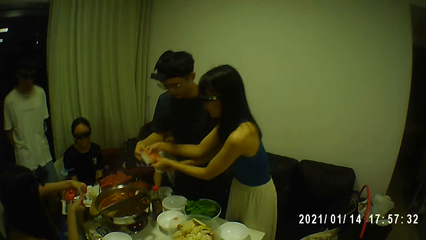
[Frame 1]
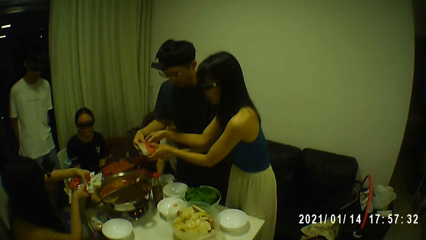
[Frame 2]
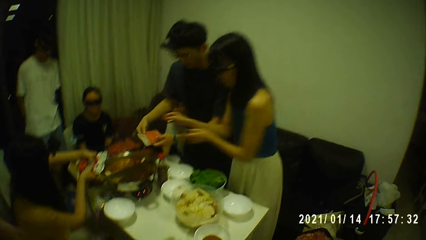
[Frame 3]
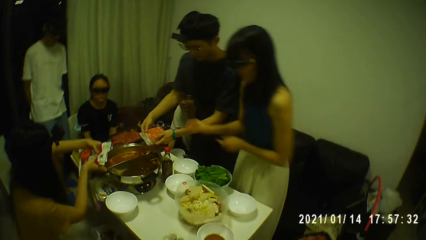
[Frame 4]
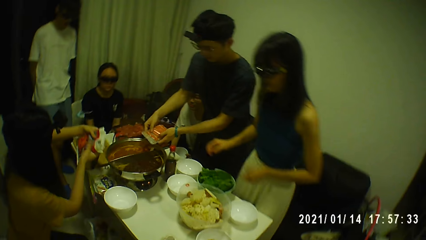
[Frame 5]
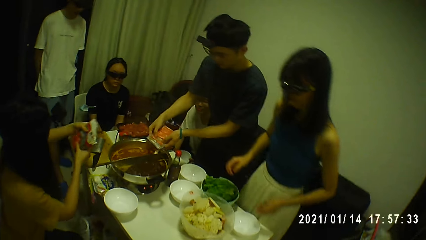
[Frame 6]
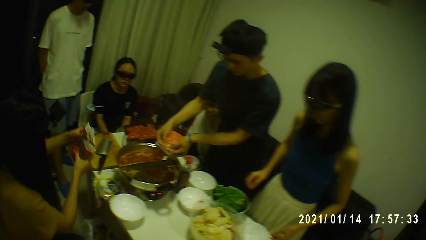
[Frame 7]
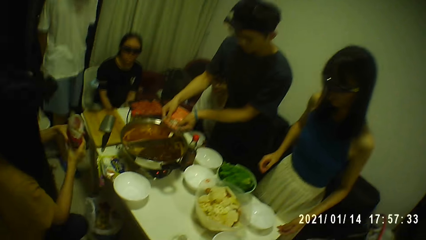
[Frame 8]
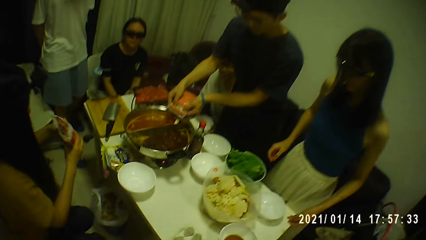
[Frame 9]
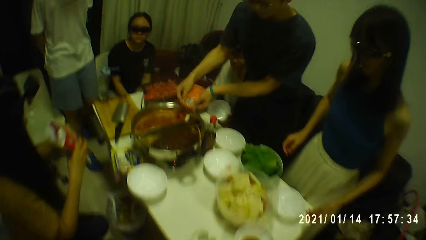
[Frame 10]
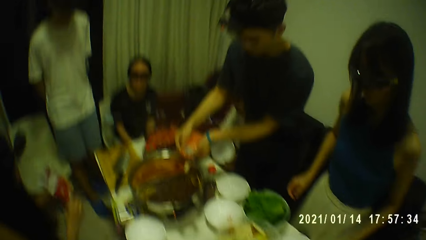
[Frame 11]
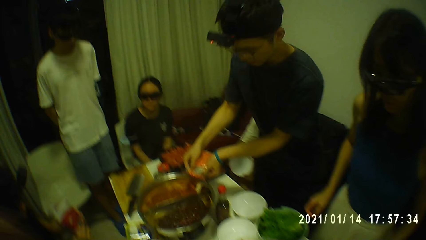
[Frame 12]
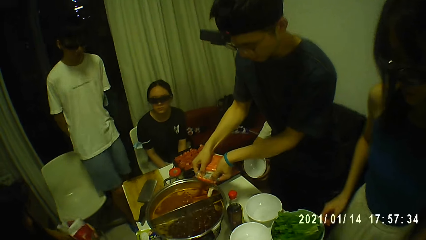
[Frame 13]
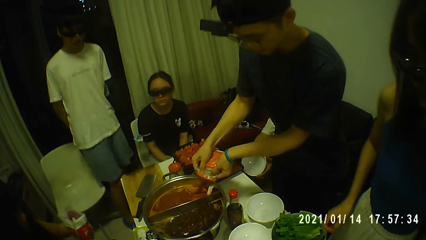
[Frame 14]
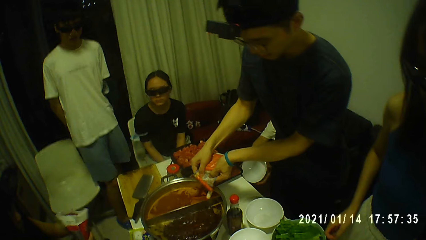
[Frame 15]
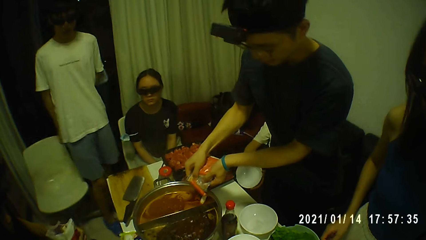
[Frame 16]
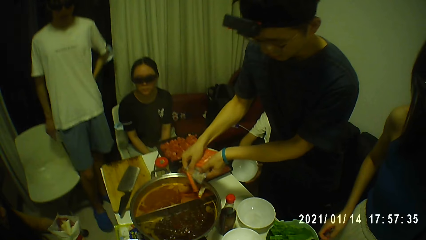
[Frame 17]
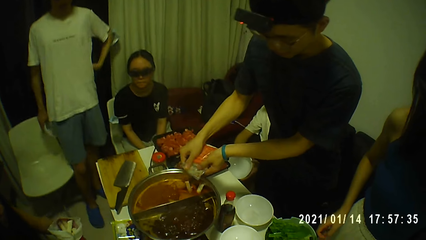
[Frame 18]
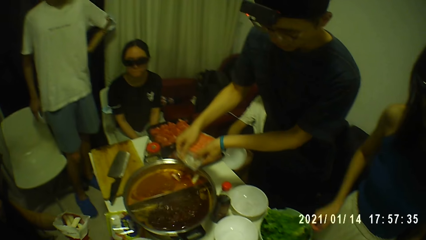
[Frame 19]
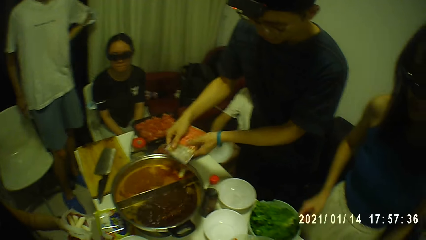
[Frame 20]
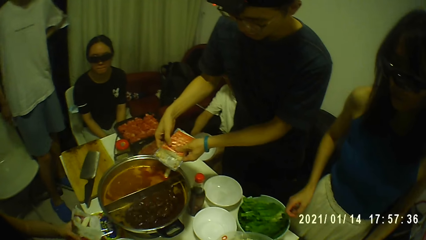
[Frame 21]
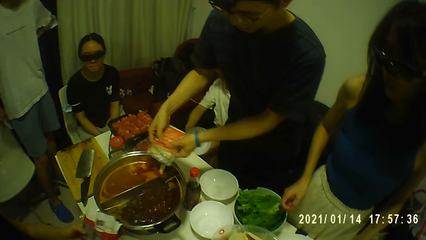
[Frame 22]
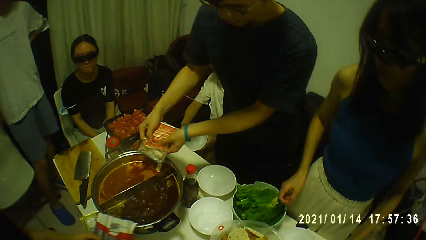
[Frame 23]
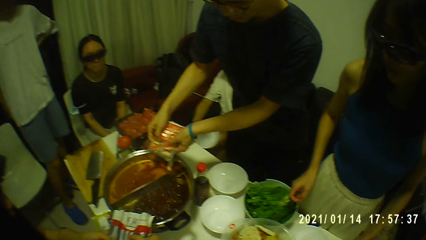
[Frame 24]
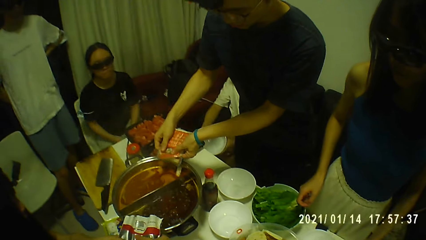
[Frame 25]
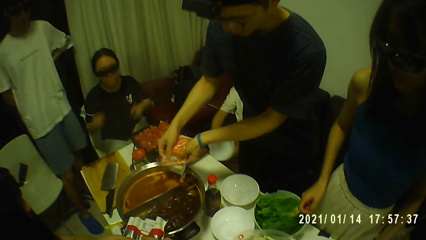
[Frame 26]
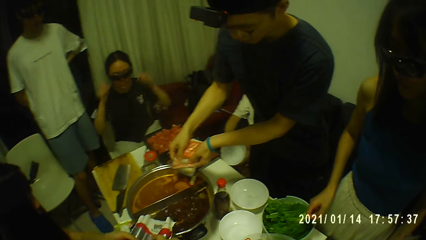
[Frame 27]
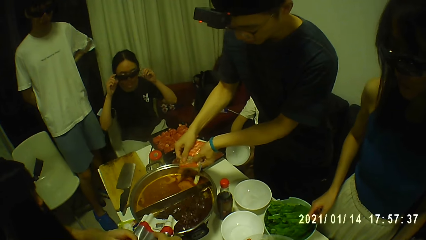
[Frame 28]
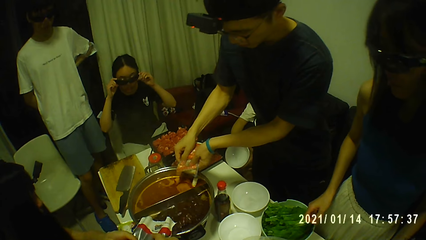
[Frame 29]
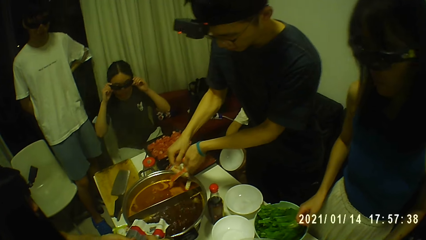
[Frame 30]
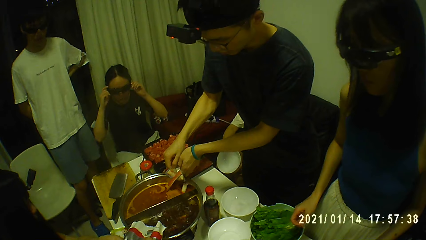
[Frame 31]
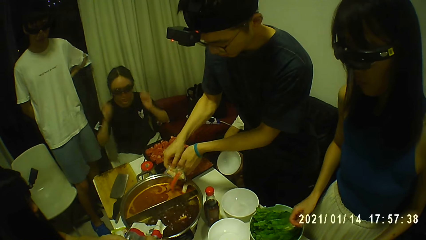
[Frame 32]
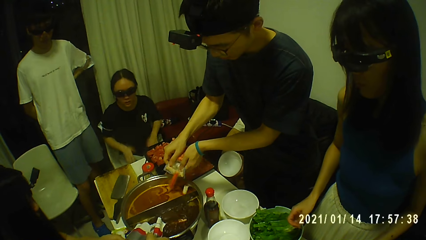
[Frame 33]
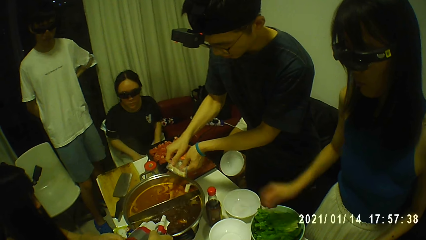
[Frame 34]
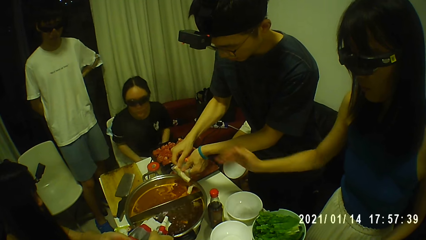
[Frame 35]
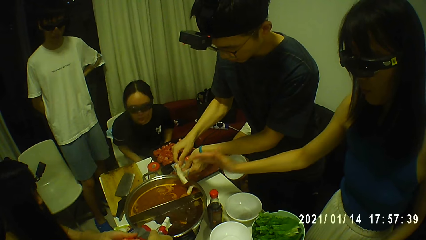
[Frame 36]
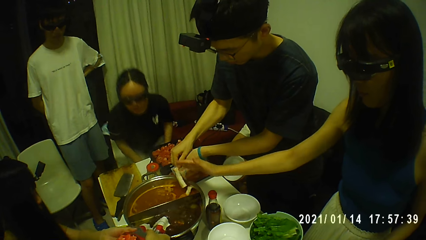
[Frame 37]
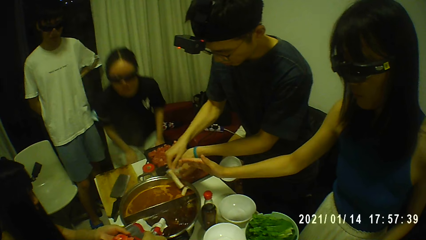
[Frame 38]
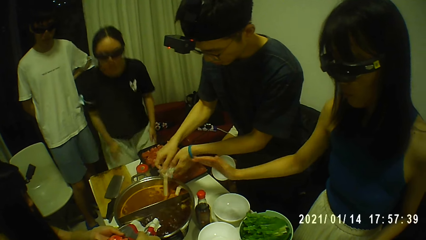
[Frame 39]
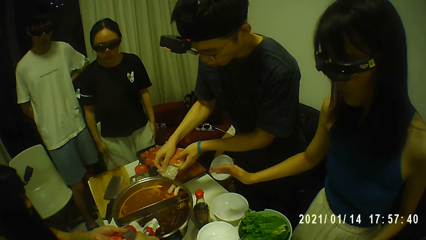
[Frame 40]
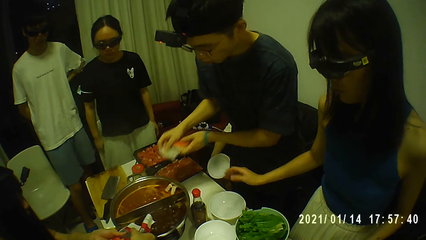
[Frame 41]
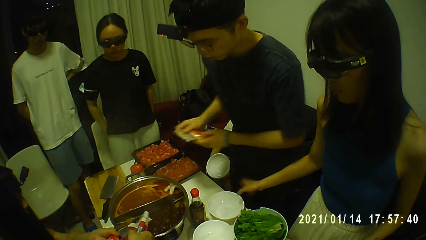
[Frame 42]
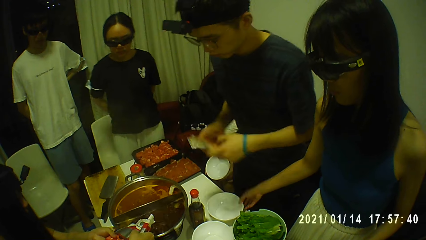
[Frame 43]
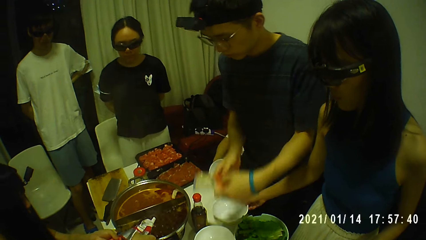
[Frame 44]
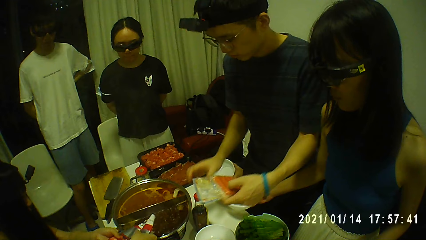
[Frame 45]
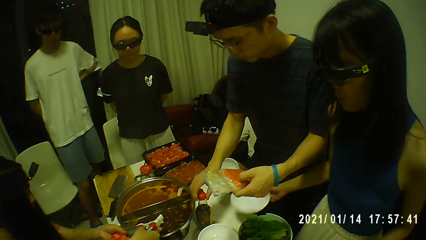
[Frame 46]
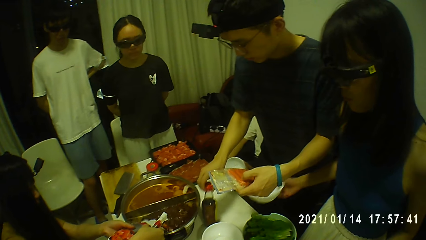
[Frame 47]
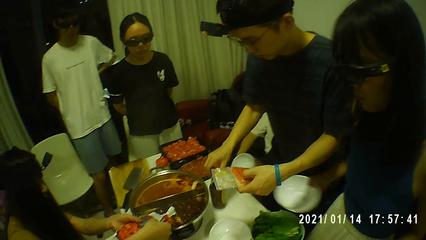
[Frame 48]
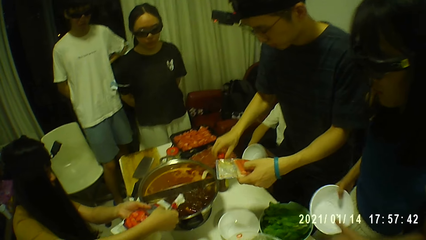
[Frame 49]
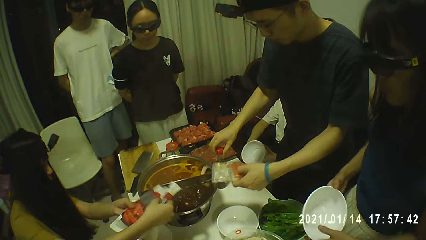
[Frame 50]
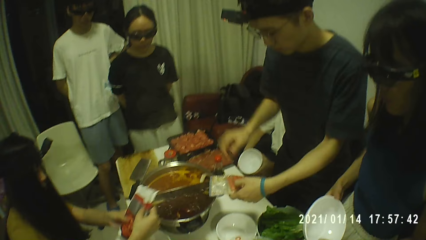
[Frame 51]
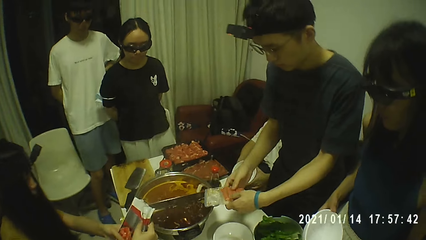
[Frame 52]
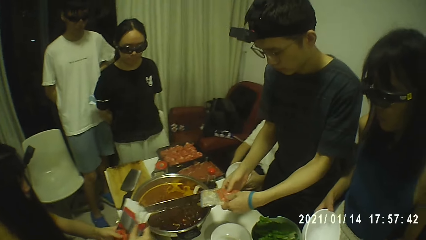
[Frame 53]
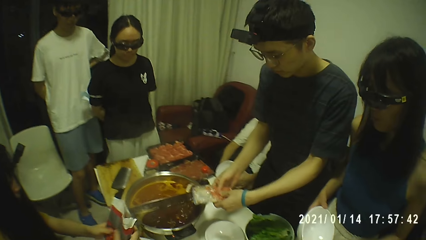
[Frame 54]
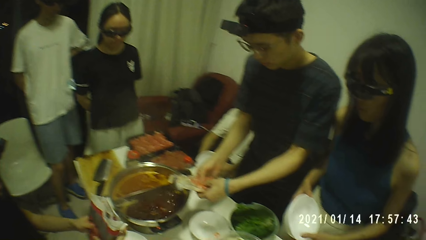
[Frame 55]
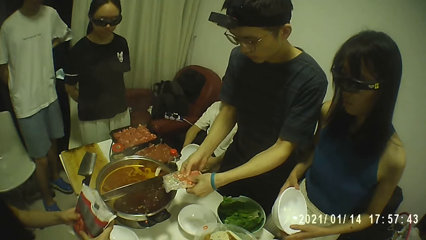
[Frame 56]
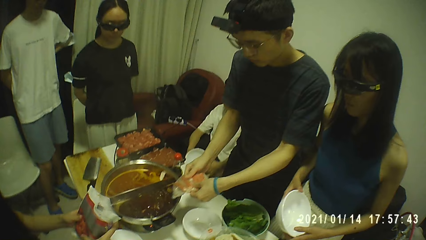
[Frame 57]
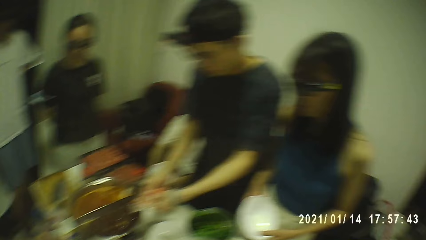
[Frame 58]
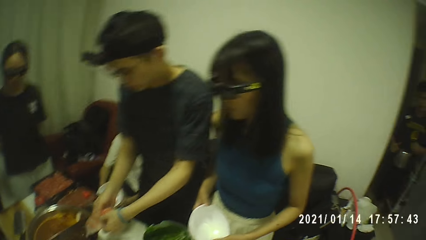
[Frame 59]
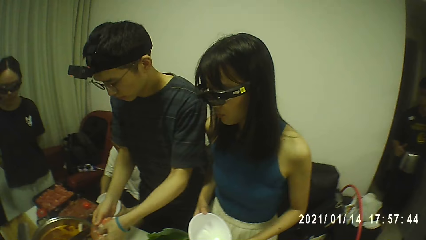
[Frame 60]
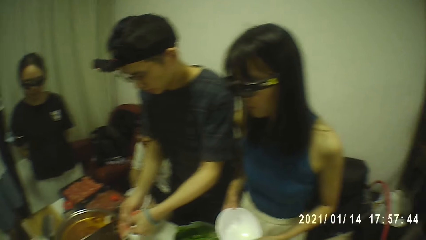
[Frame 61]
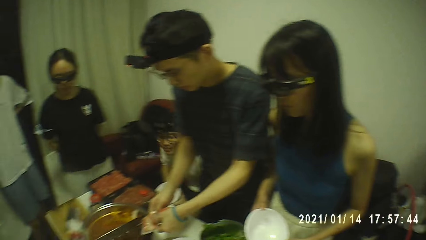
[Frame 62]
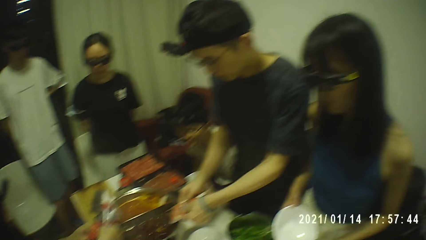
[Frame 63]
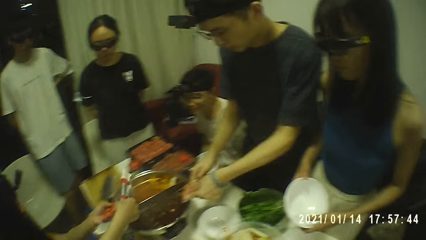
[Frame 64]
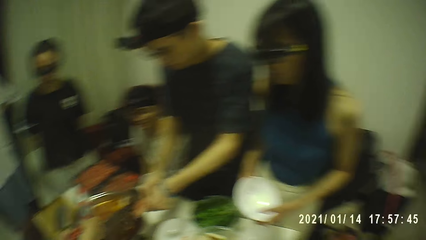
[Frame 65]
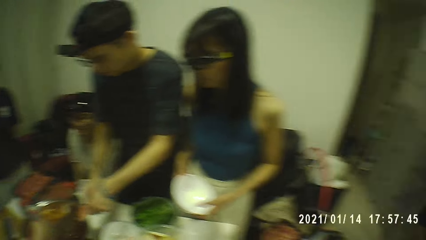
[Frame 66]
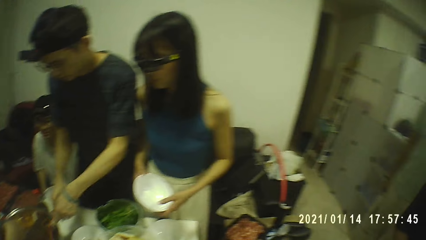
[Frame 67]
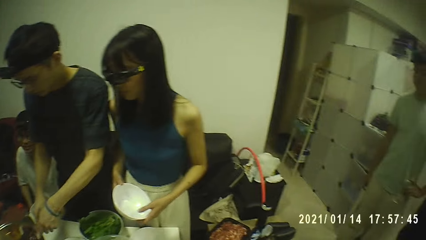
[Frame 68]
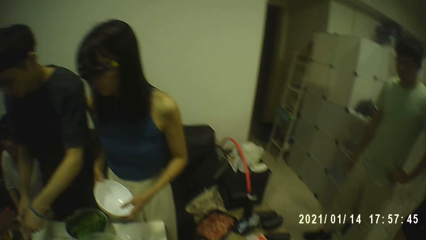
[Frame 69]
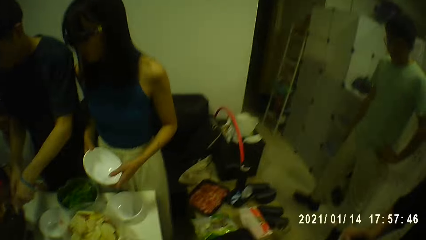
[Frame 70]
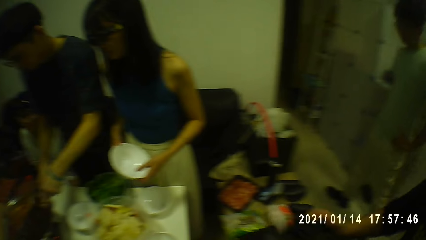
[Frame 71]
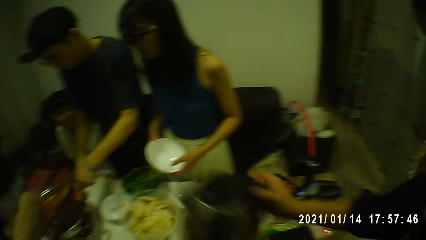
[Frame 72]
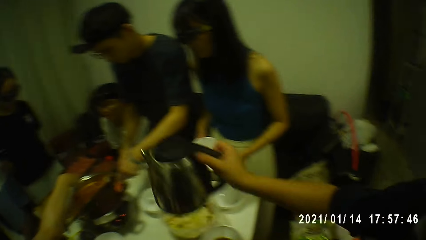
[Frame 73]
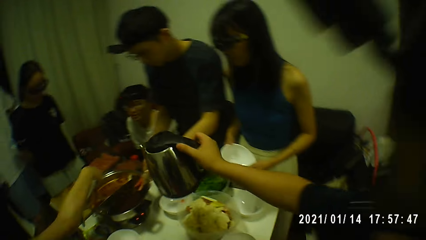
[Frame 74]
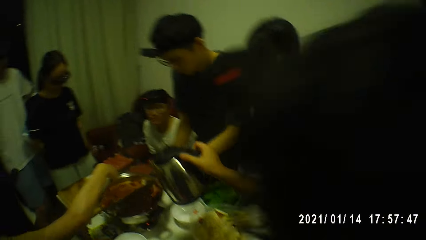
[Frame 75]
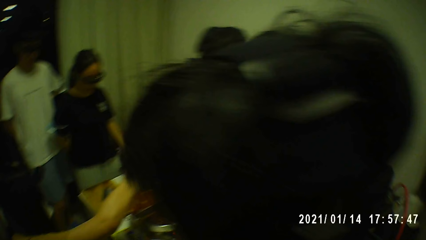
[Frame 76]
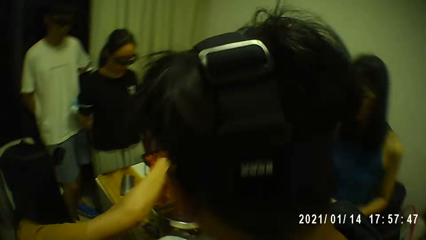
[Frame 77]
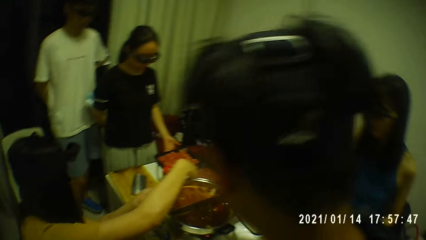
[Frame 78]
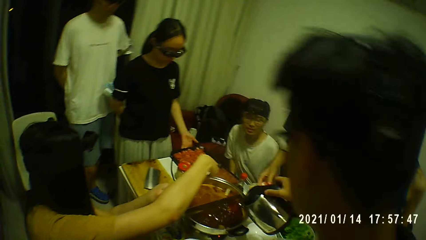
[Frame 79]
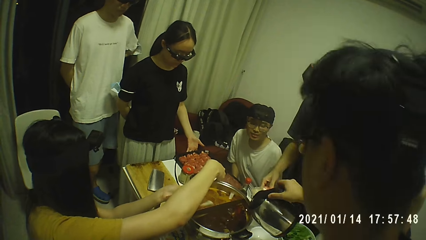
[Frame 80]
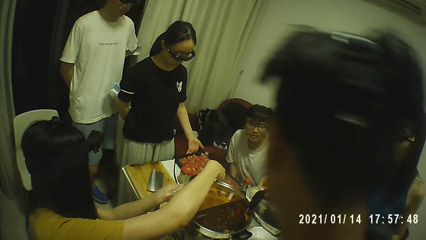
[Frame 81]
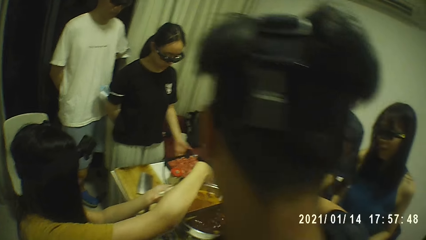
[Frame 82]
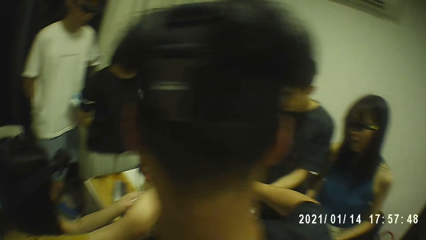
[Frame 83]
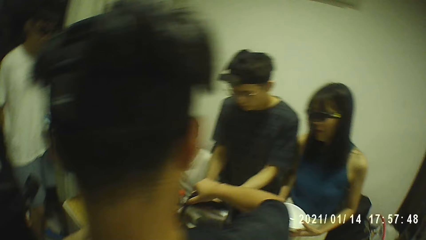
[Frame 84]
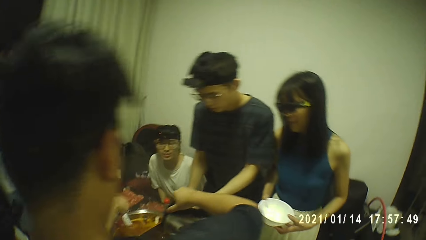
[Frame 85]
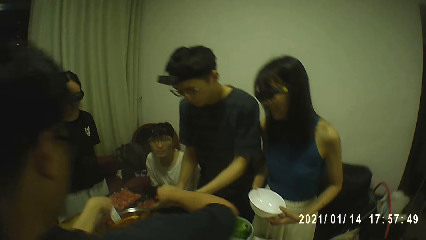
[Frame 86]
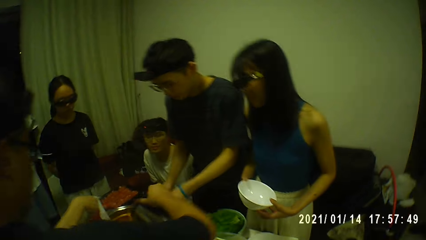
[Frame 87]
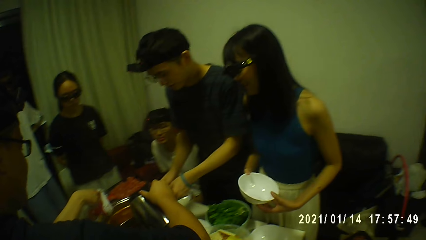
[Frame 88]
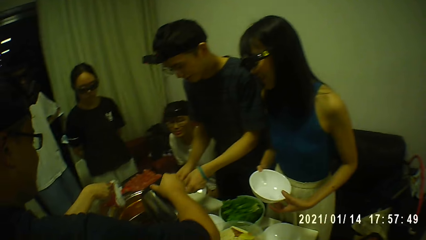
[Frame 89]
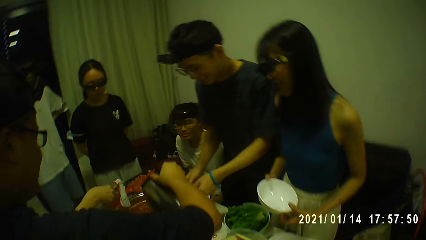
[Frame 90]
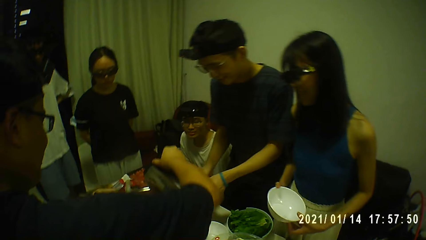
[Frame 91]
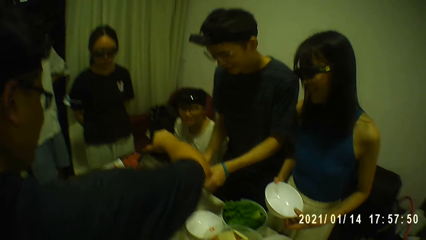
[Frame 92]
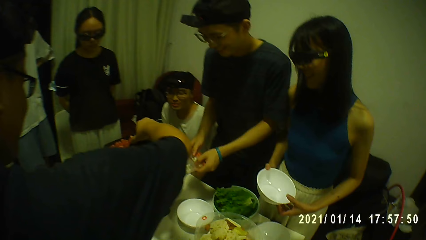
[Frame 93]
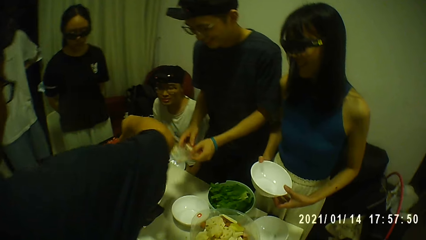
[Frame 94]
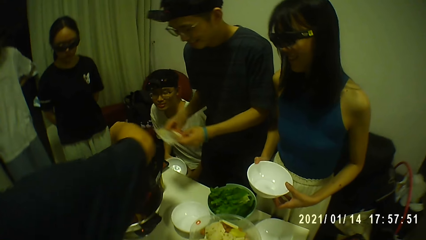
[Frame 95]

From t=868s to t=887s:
A woman pours chips into a pot from the pack in her hands. A man pours the hotdogs into the pot on the table from the pack in both hands. Another woman adjusts the pair of glasses on her face with both hands. Another woman picks up a soup bowl from the table with her right hand. The man moves a bottle of ketchup on the table with his right hand. The man pours the hotdogs into the pot on the table from the pack in both hands. Another man pours water into the pot from an electric kettle in his right hand.
